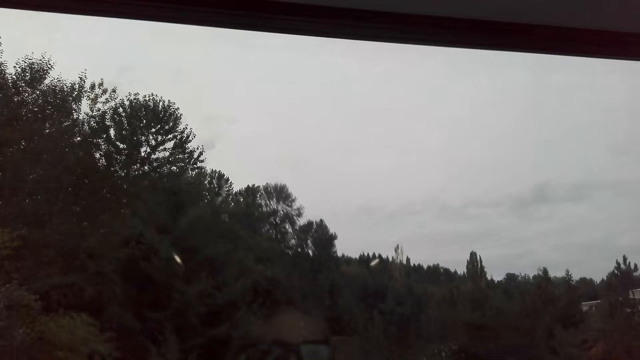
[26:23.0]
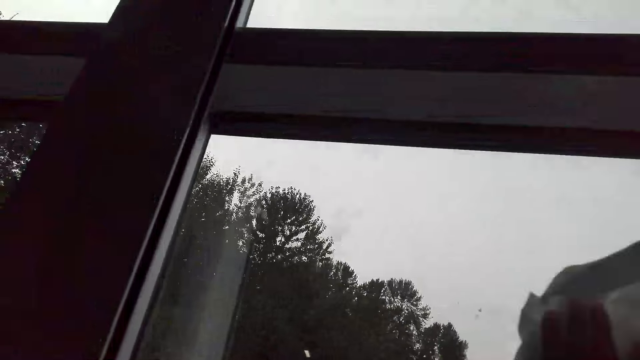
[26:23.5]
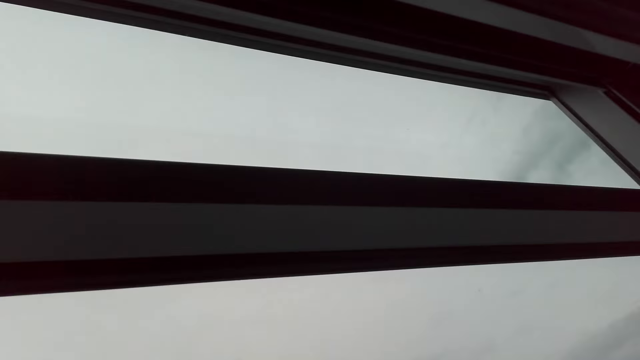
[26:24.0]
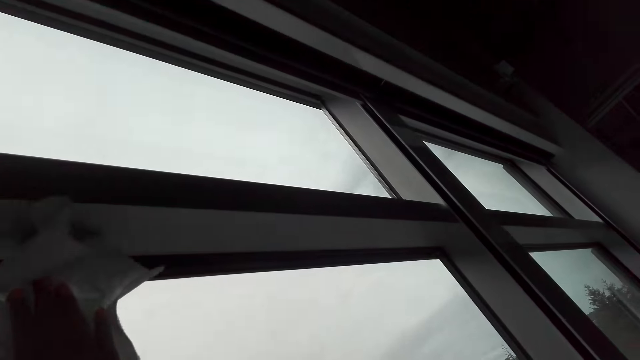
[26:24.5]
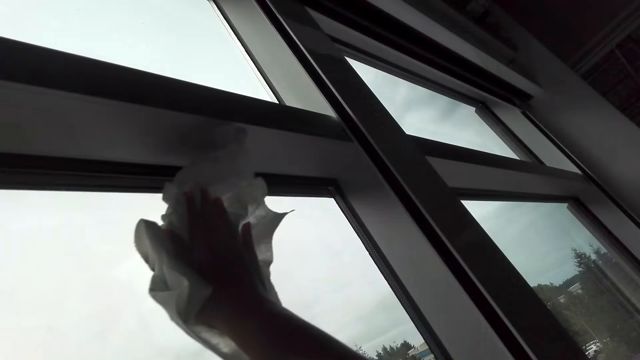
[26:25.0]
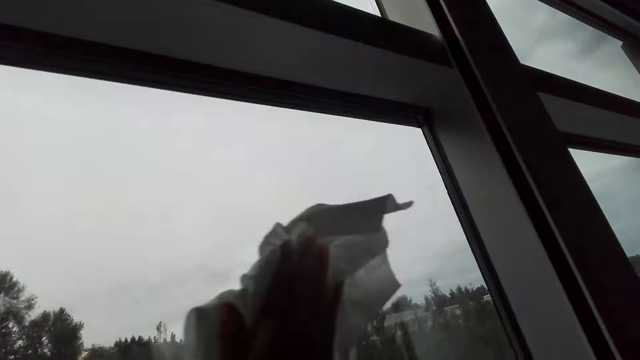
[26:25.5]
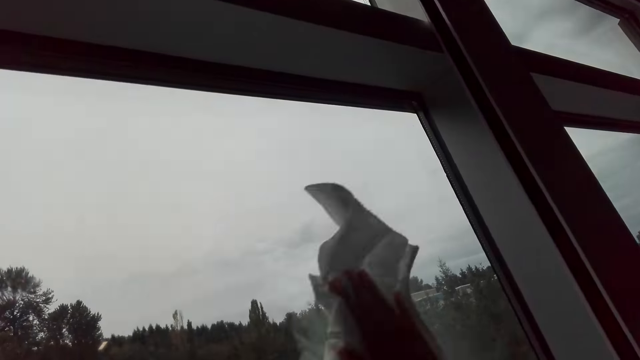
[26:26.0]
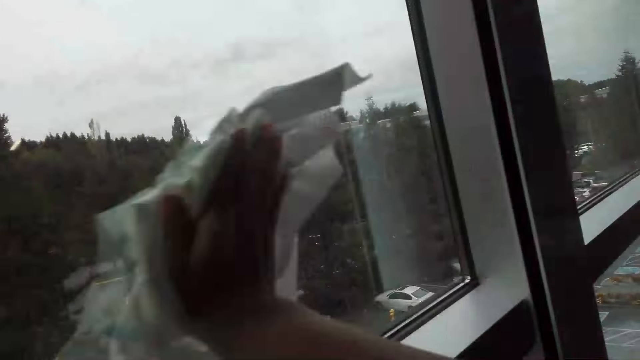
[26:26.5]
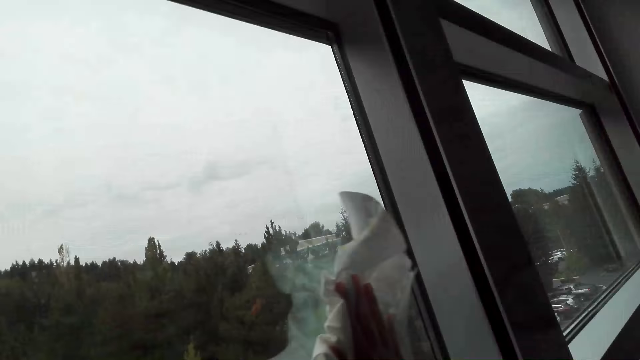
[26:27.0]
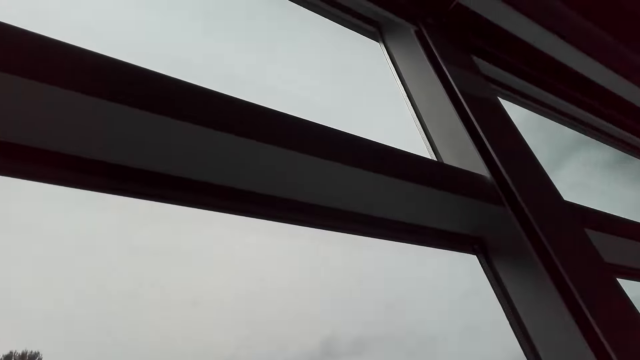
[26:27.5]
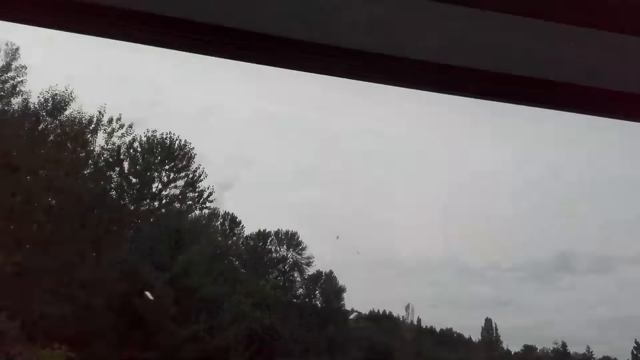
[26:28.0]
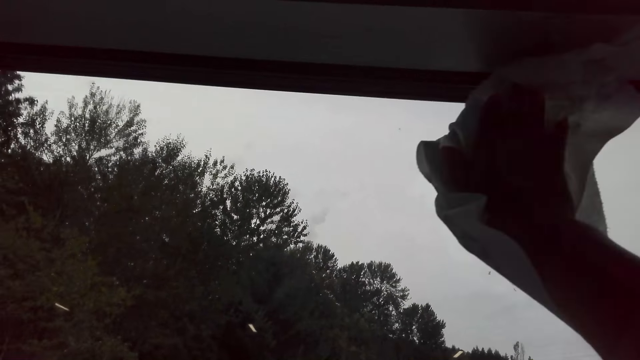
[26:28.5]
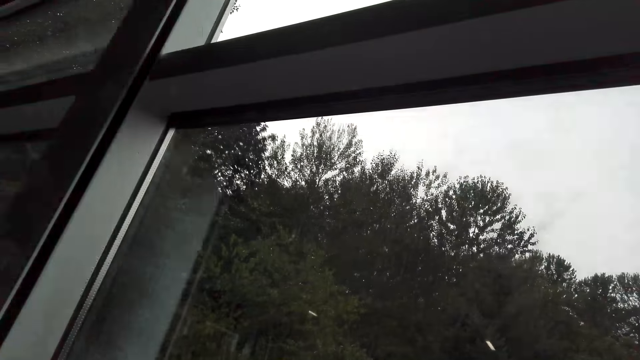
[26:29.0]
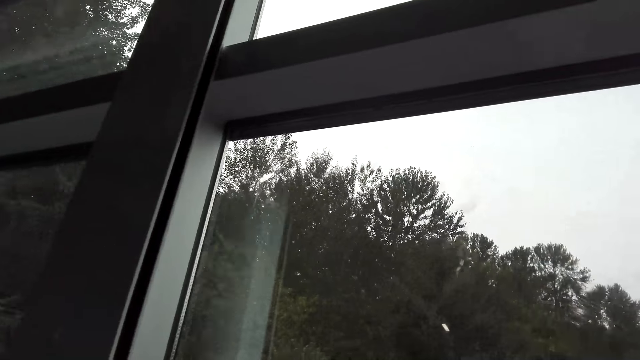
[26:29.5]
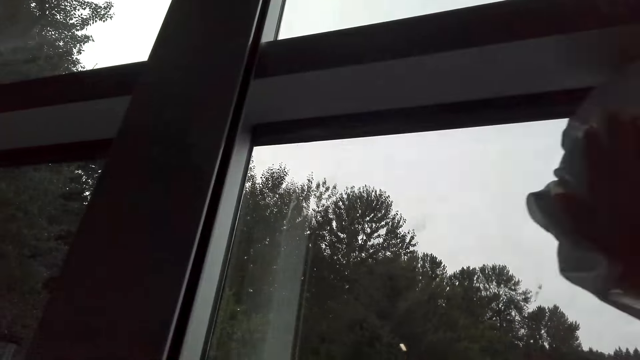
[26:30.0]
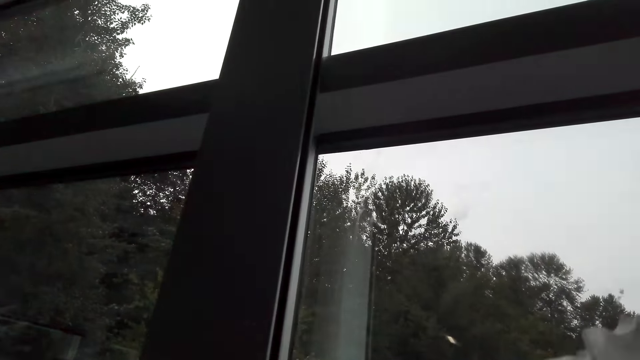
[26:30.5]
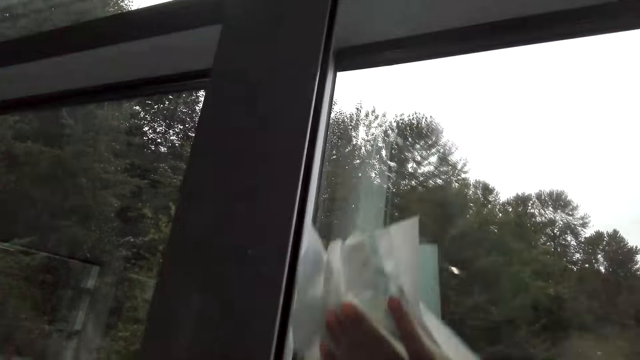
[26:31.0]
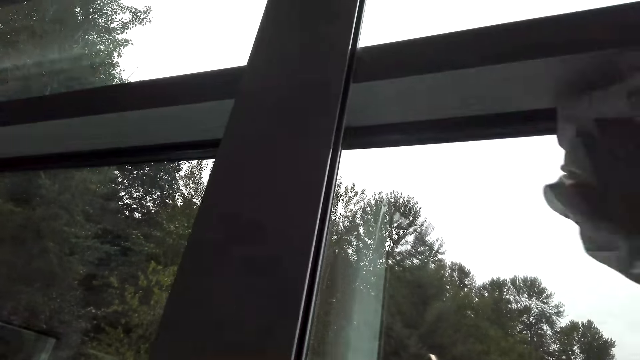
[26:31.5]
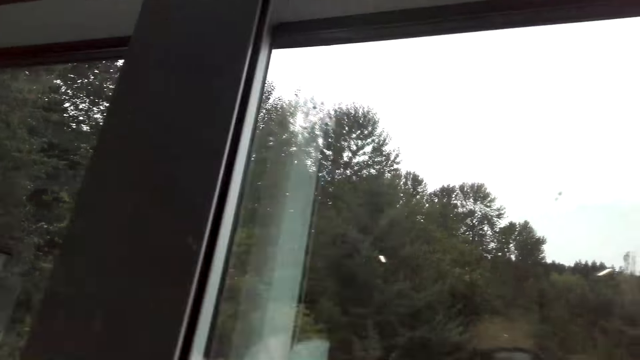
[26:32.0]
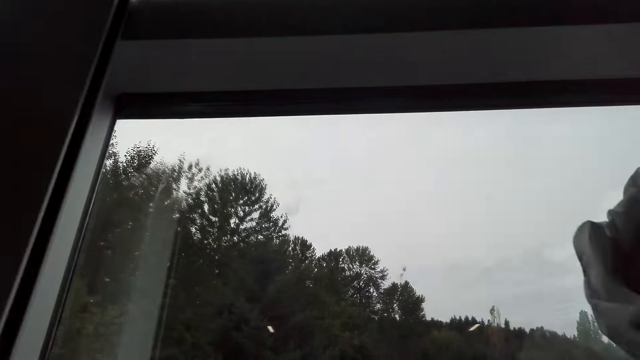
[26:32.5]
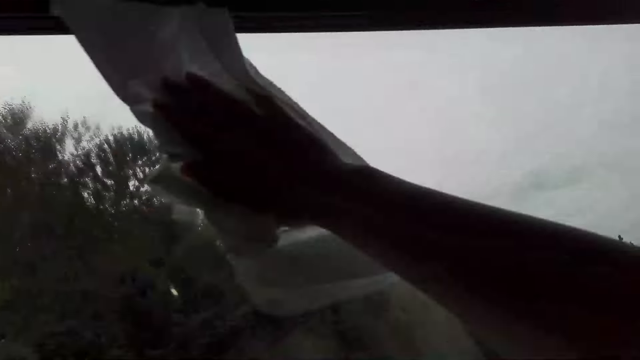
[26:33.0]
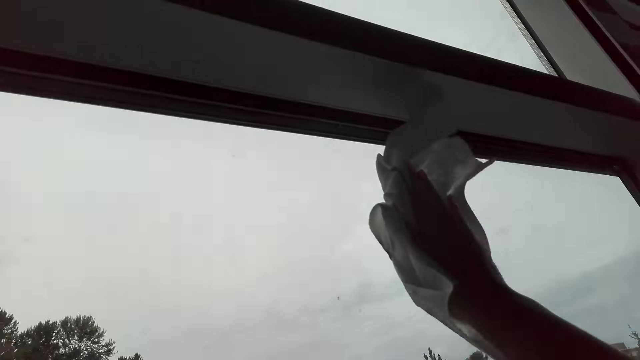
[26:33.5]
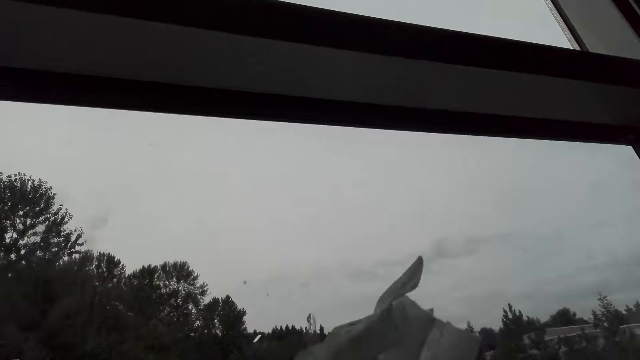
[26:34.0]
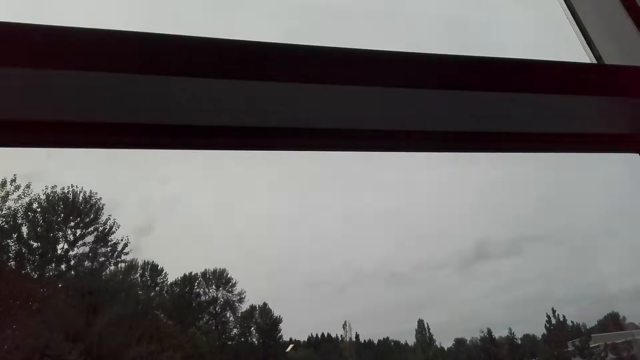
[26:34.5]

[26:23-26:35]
The camera wearer wipes the window with a serviette.

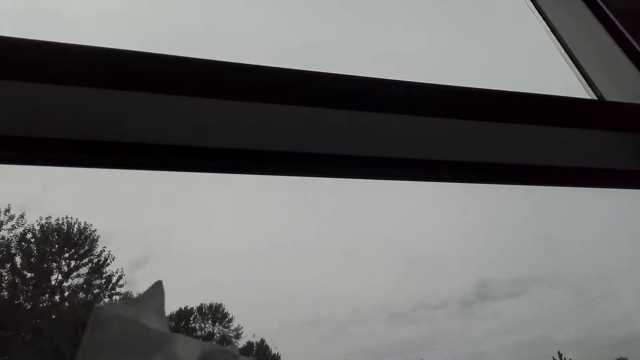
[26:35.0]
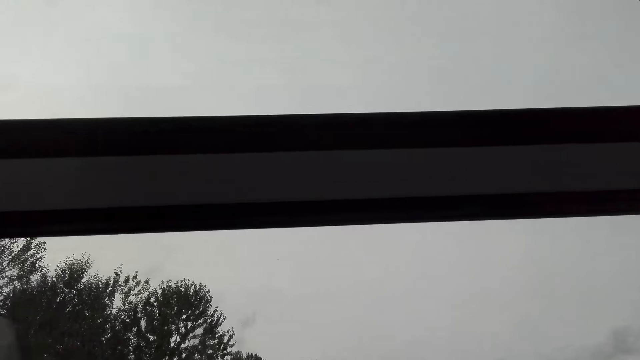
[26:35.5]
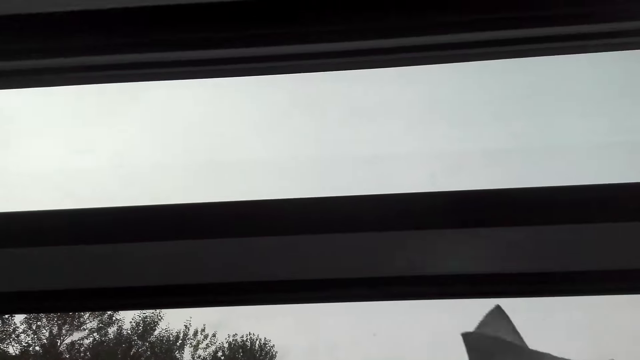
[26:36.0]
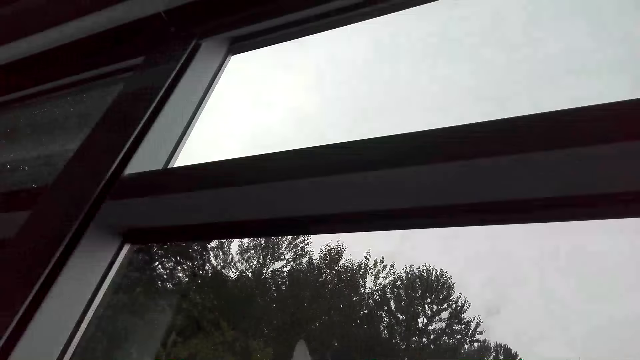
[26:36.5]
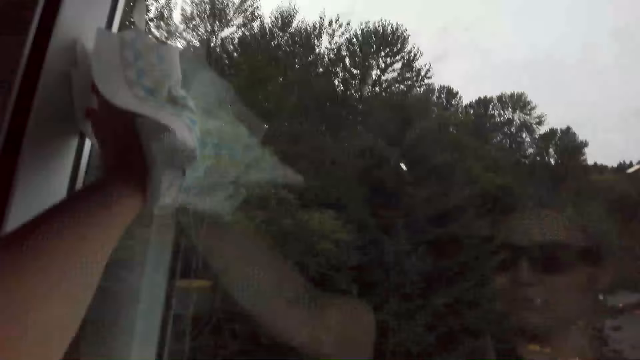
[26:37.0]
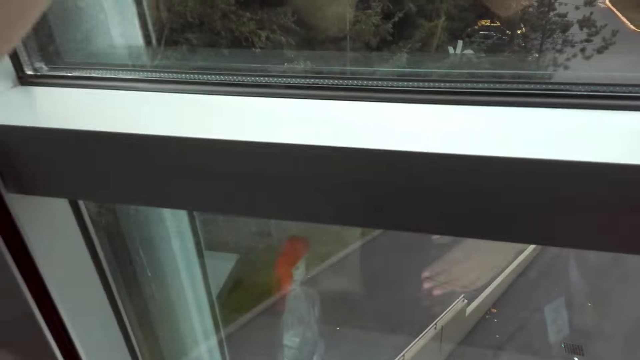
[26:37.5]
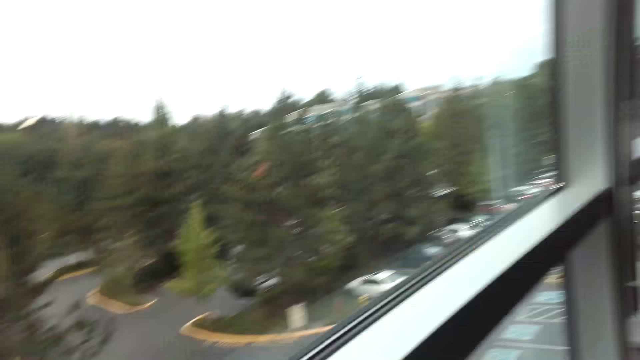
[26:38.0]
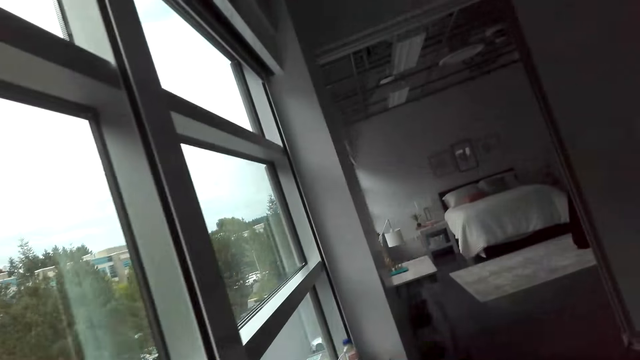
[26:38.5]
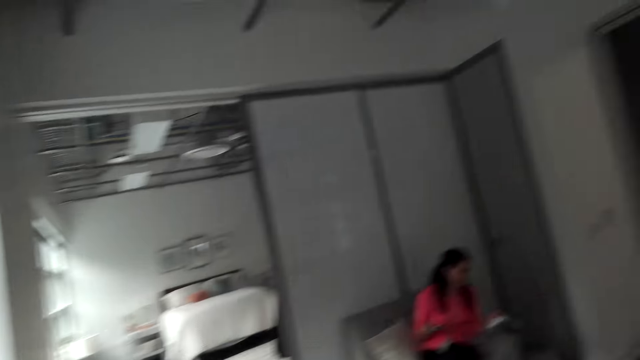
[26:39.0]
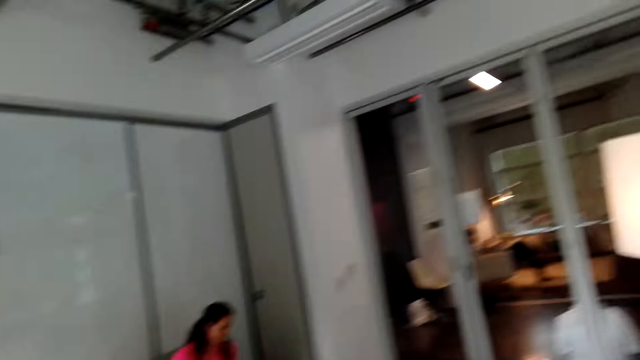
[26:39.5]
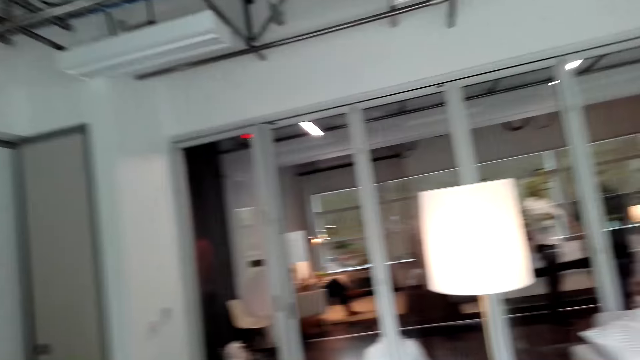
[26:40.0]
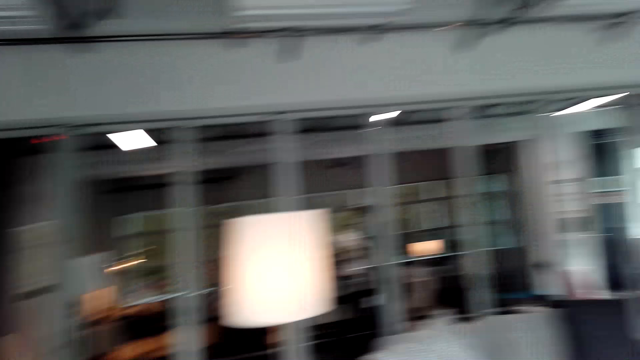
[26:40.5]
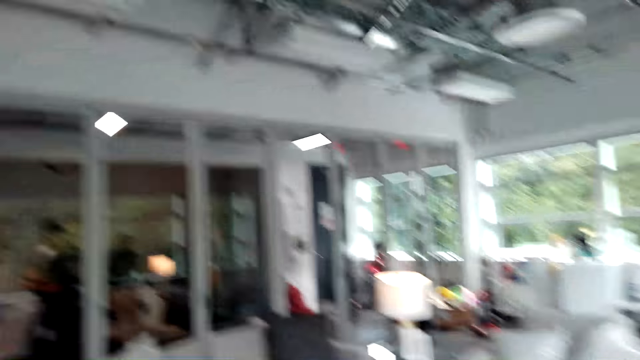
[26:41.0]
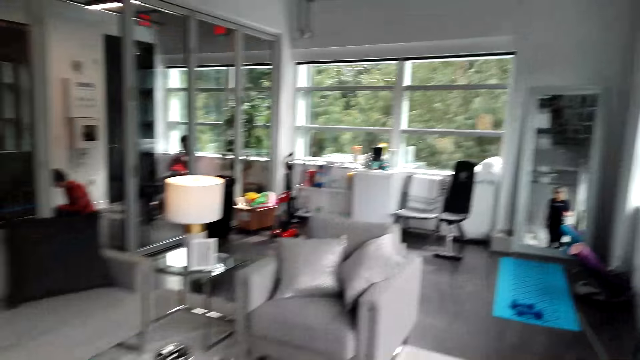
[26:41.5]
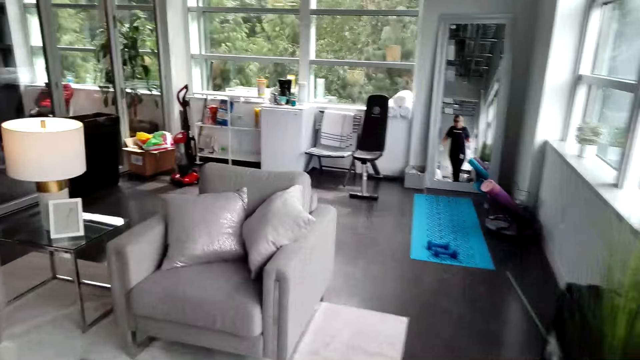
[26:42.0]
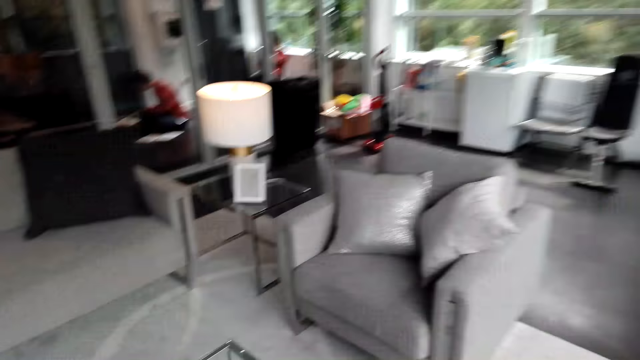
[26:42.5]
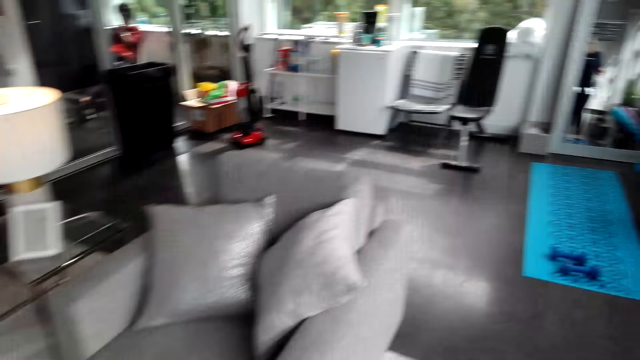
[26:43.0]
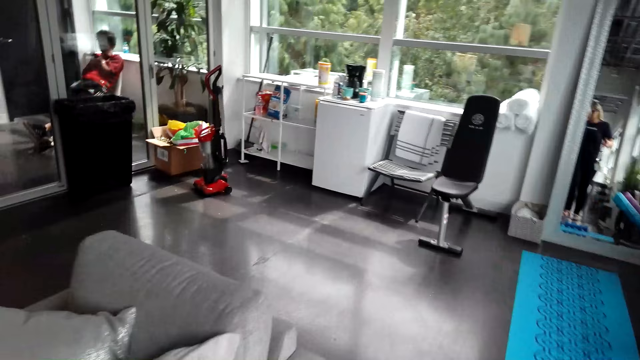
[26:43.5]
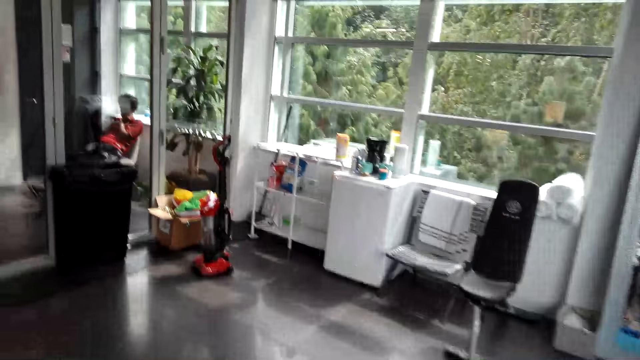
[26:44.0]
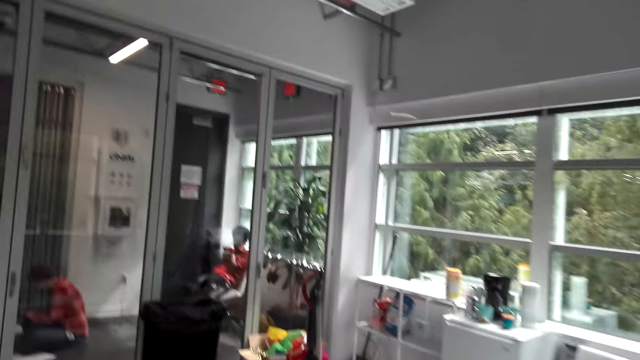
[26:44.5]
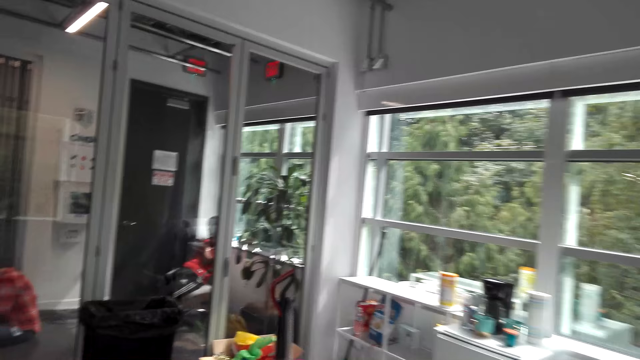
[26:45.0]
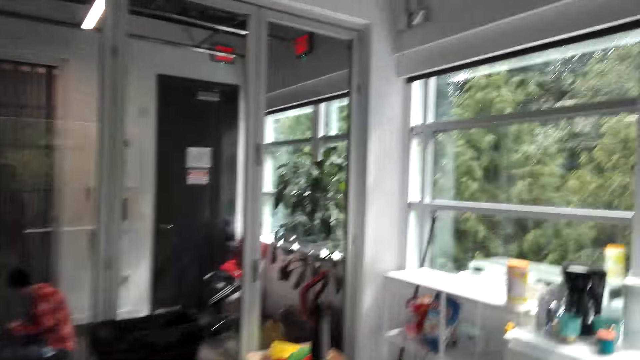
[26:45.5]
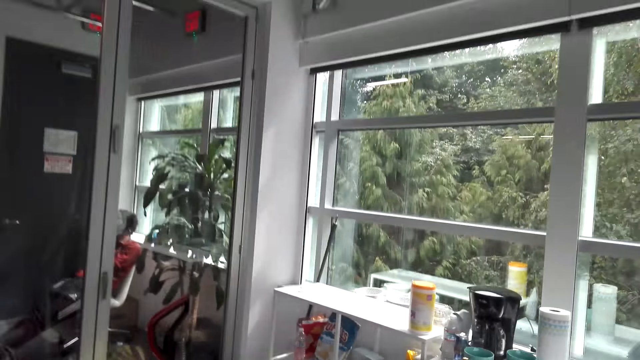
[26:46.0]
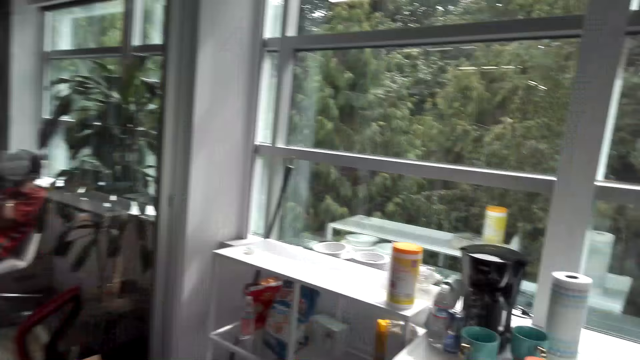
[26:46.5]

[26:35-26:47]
The camera wearer walks in the room.
